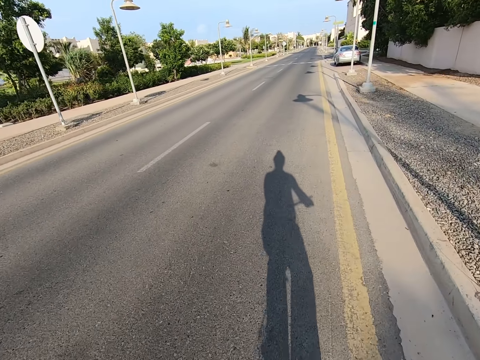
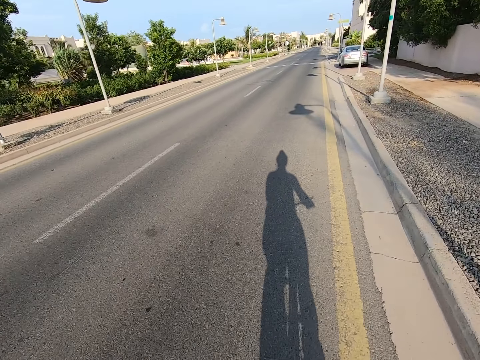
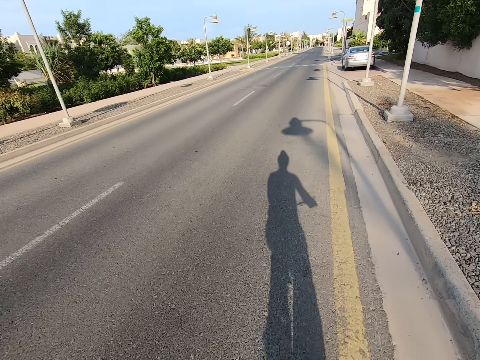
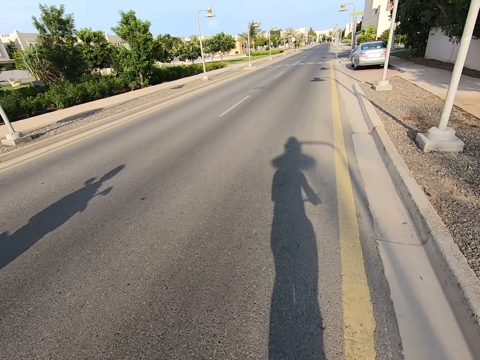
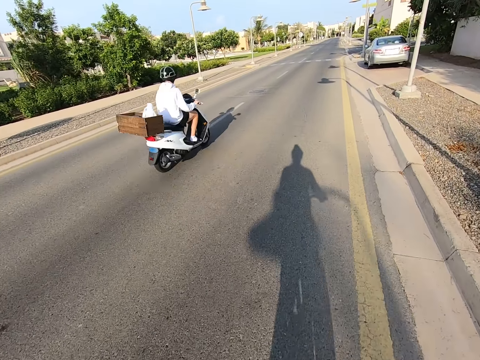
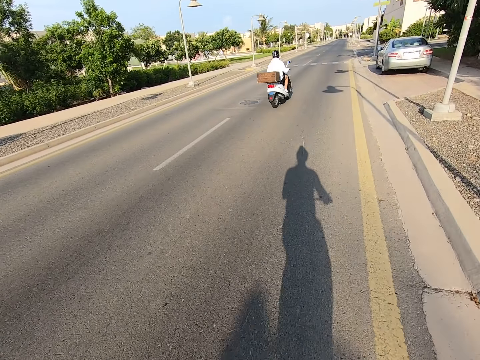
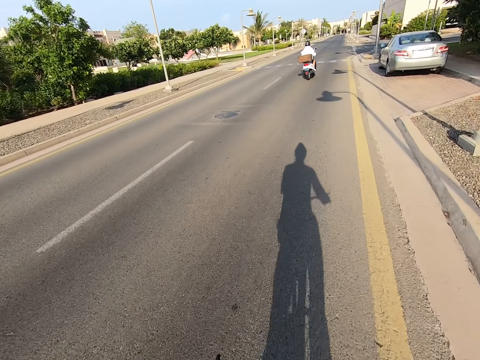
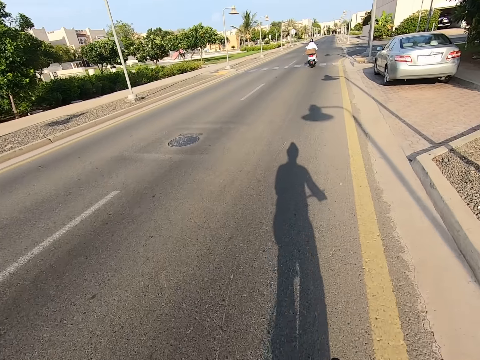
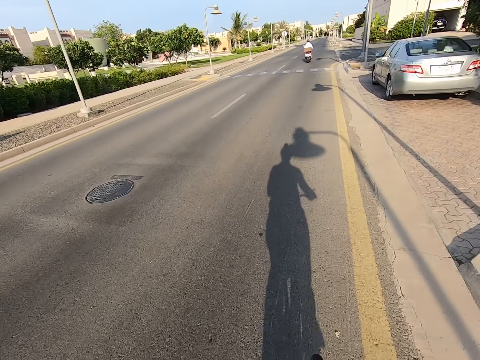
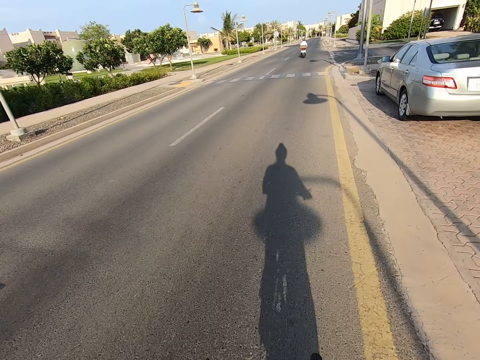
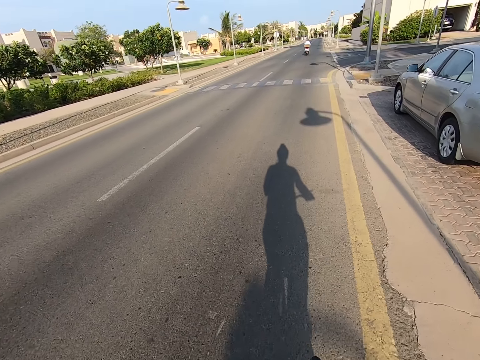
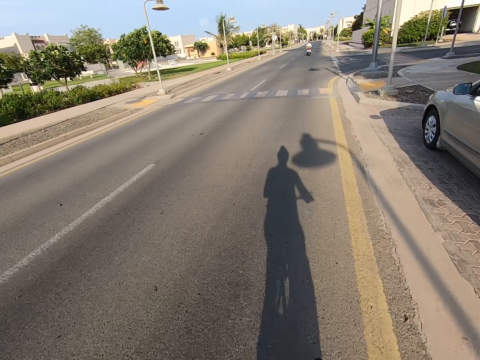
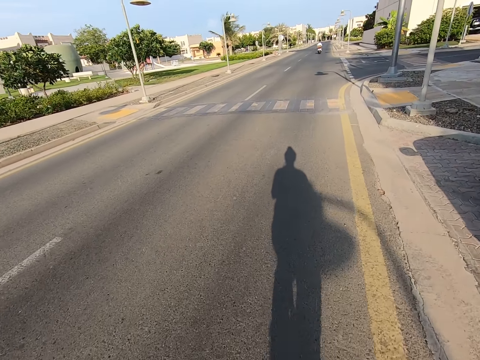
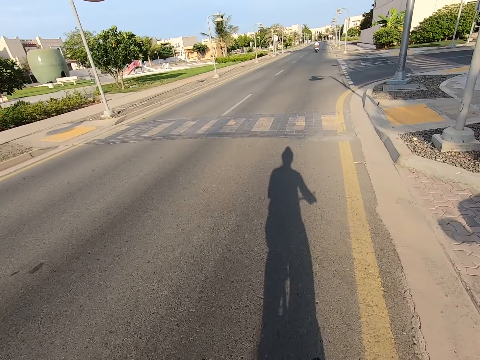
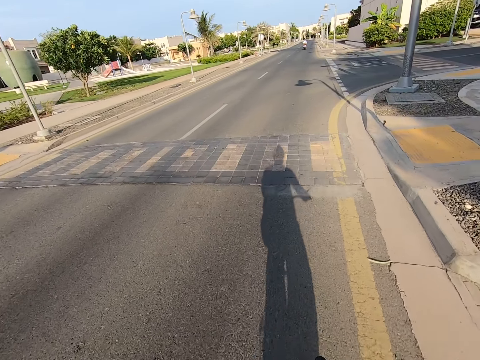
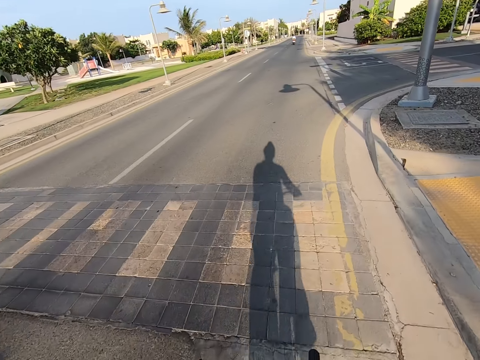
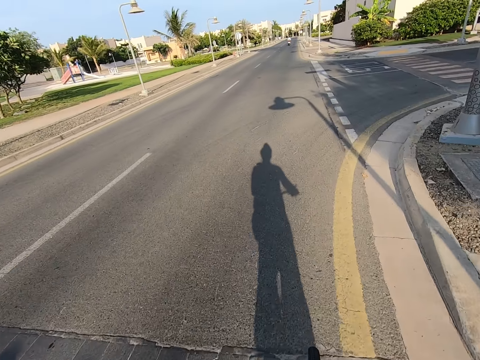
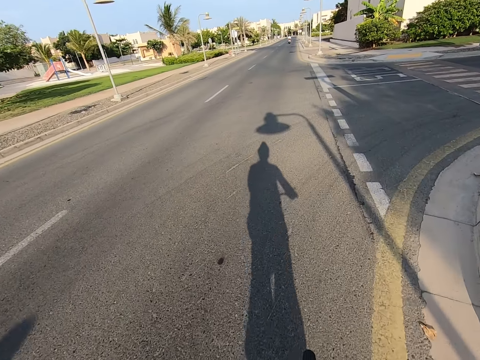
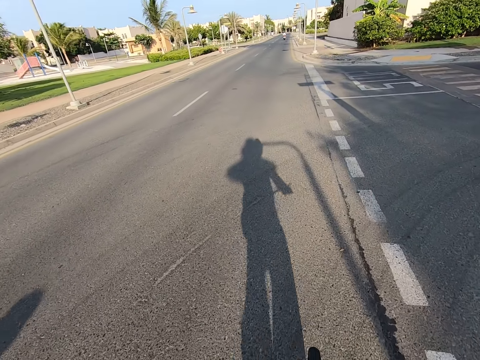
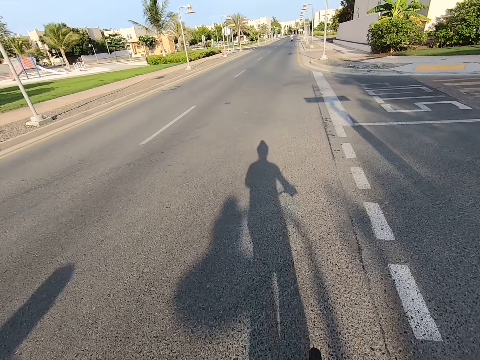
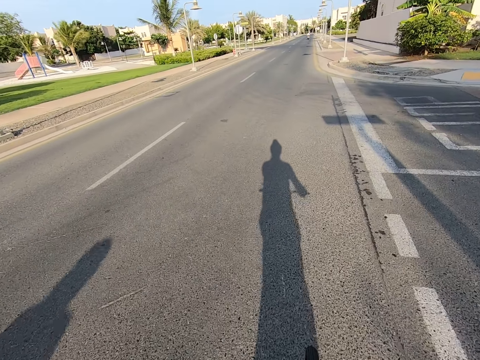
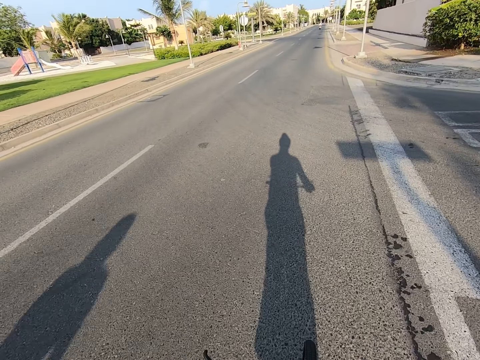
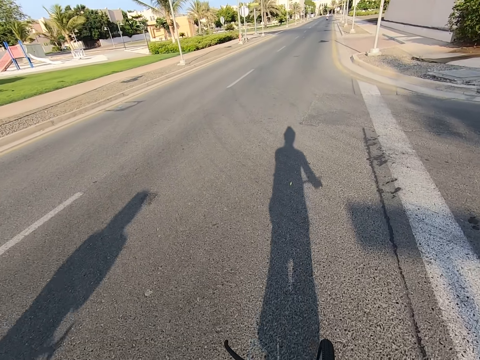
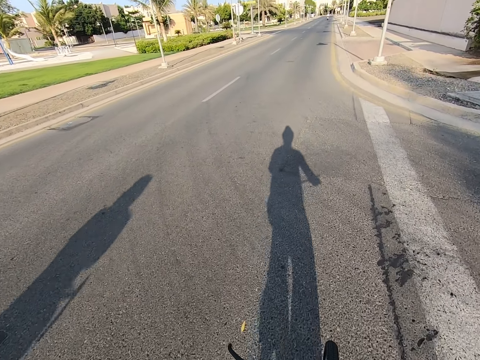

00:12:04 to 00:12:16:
A man rides a motorbike on the road. The camera wearer rides a bicycle on the road.

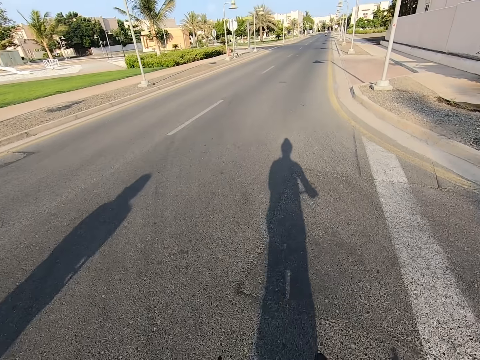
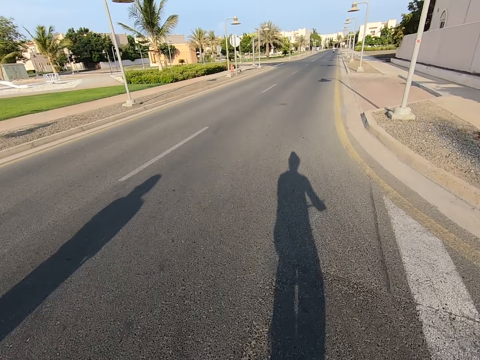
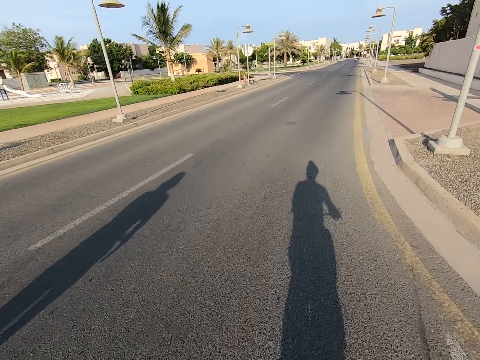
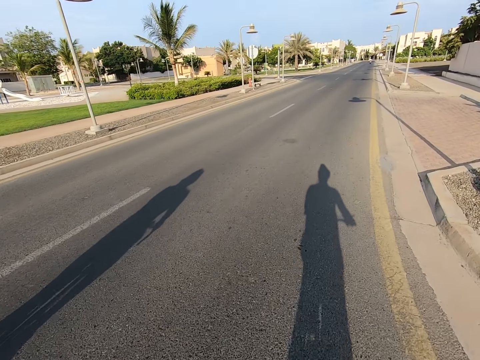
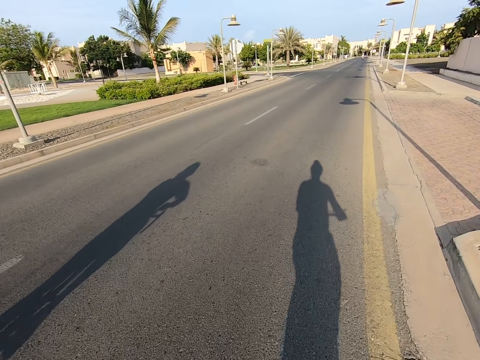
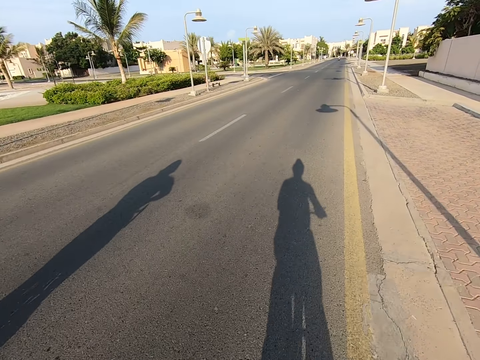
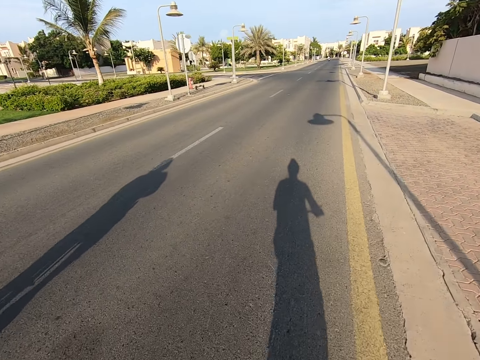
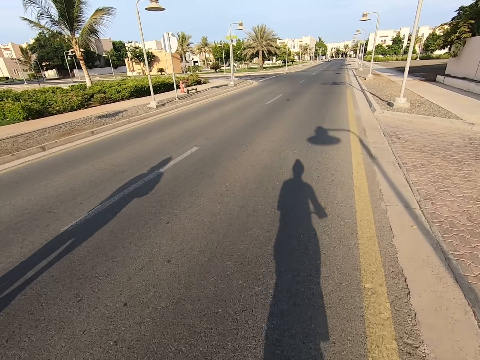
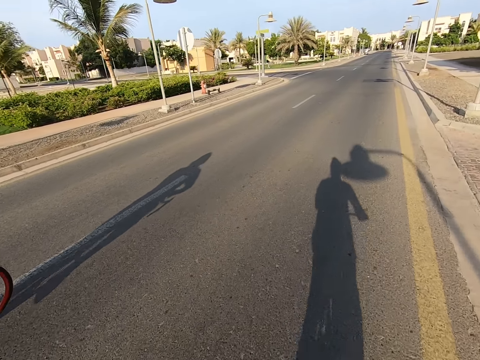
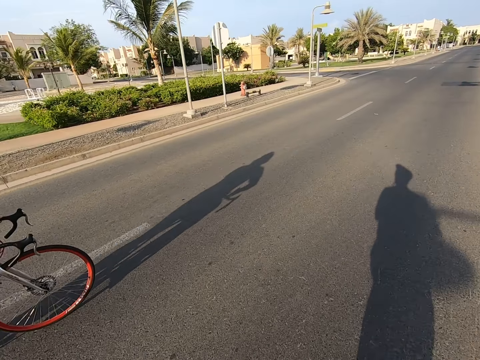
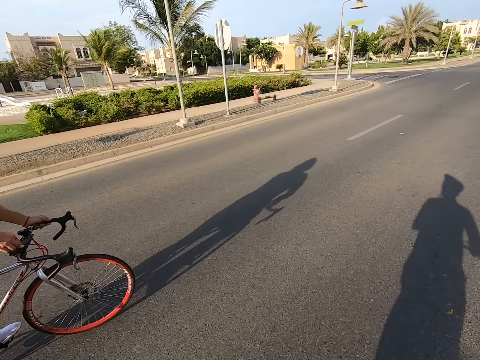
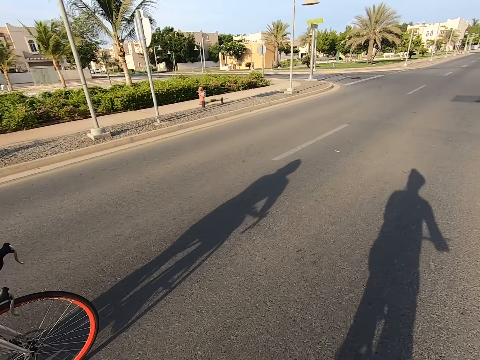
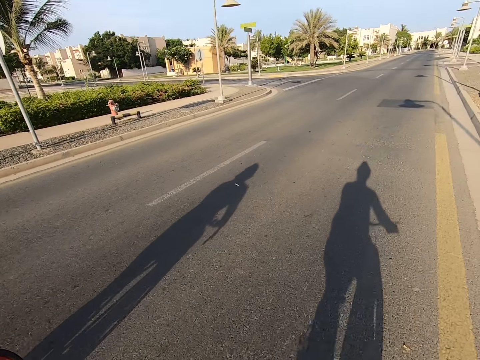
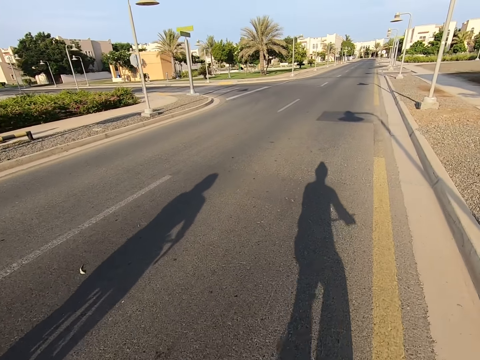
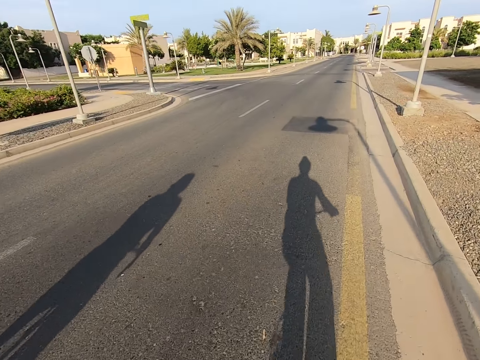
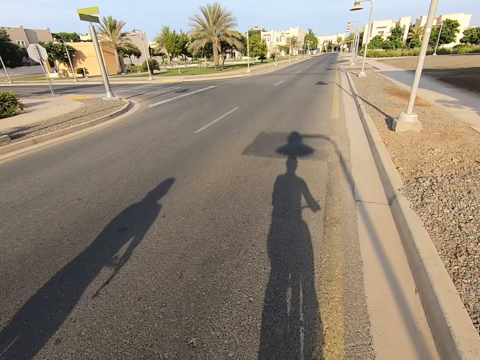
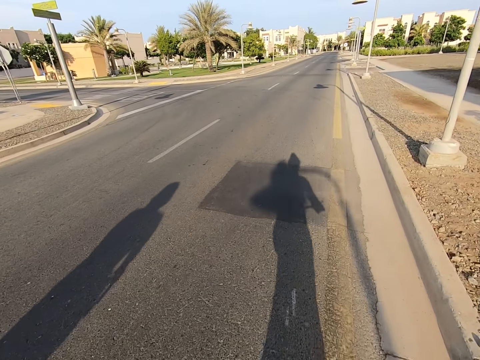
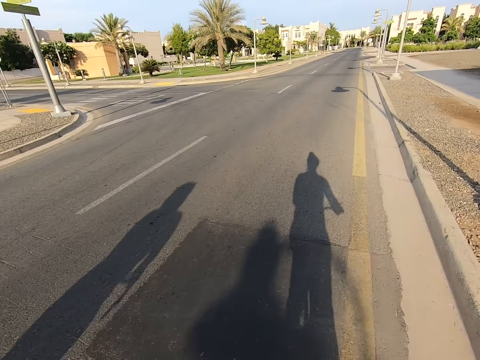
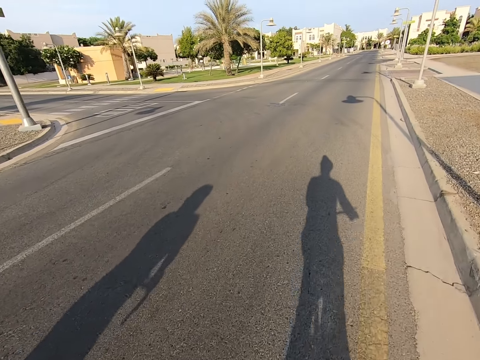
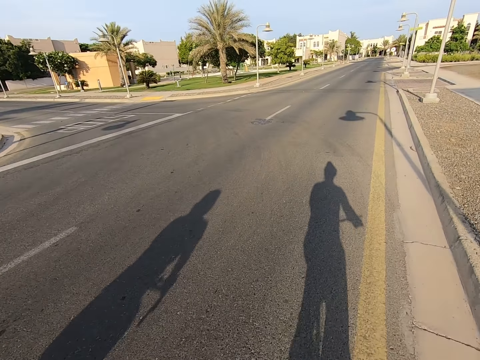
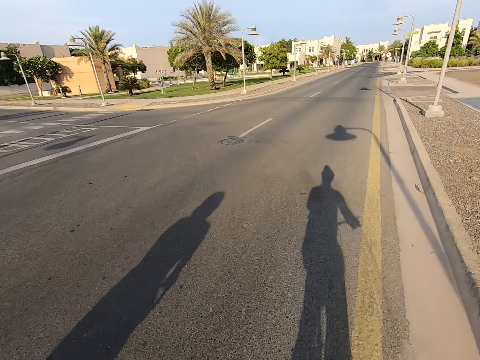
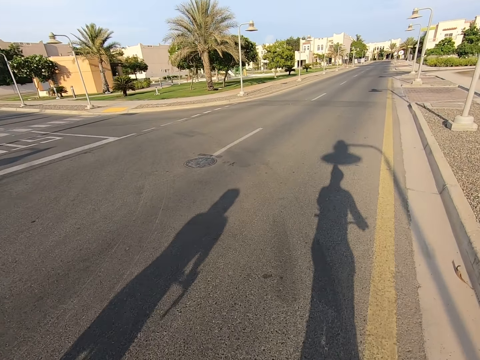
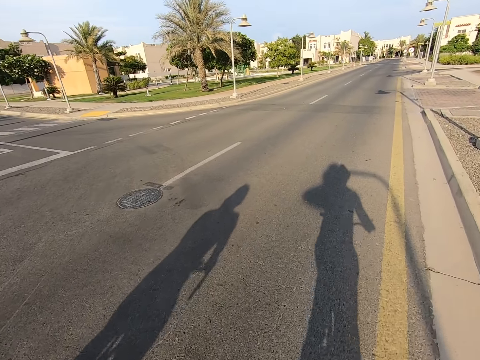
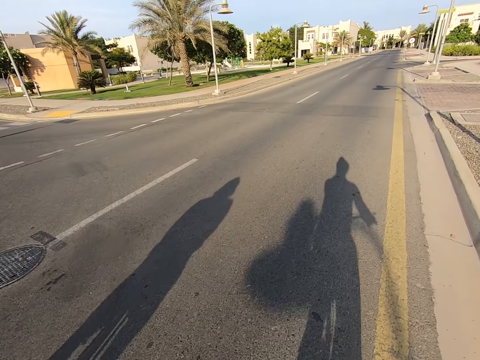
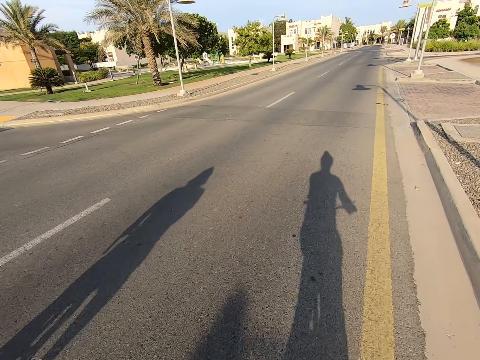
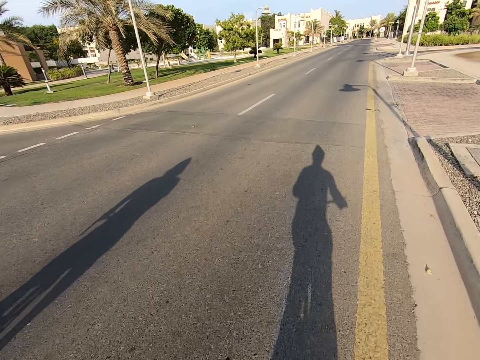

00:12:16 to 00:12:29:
A man rides a bicycle on the road. The camera wearer rides a bicycle on the road.

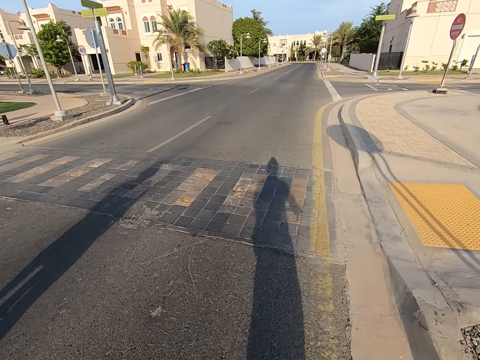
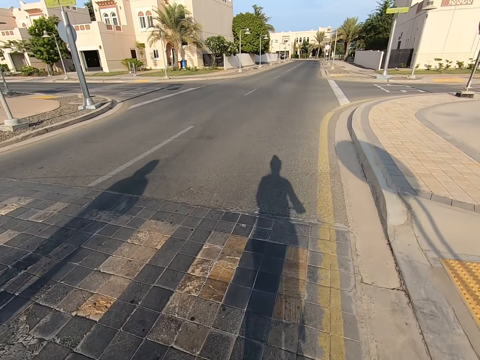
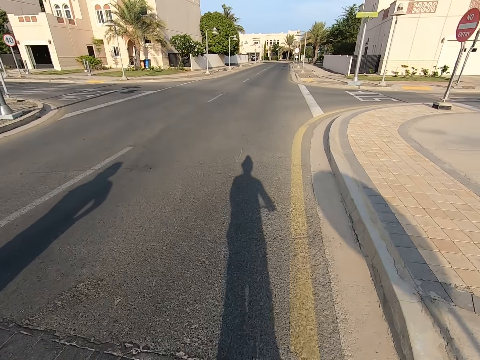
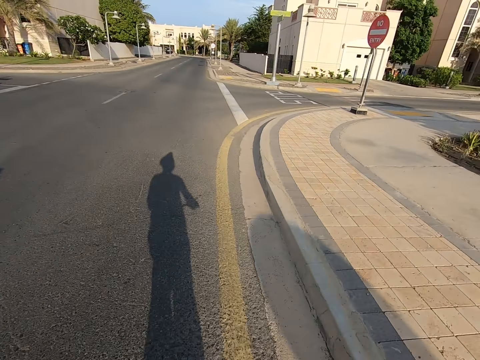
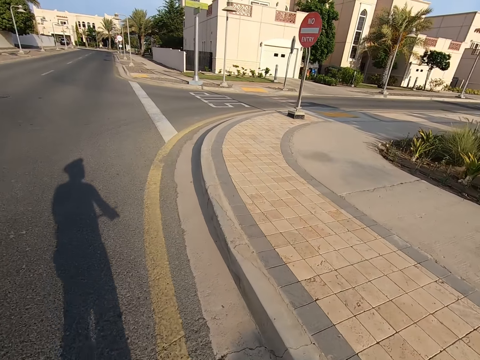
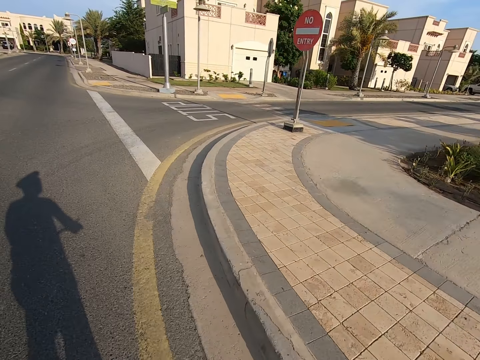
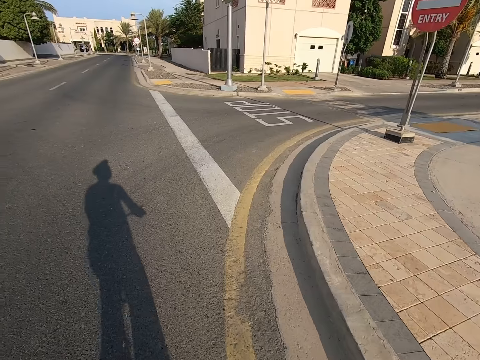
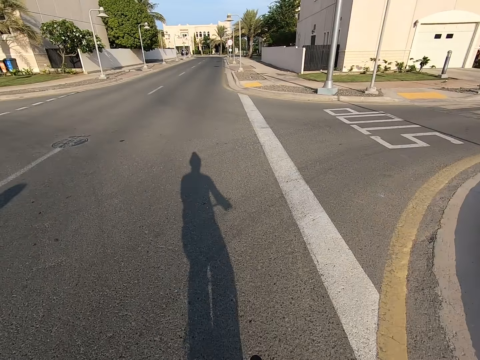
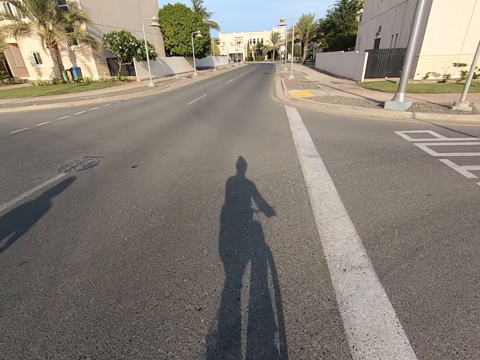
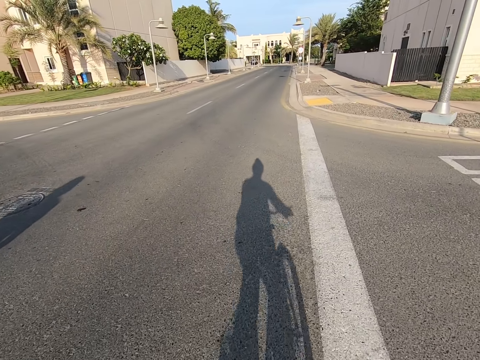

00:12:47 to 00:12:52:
The camera wearer looks around the road.
